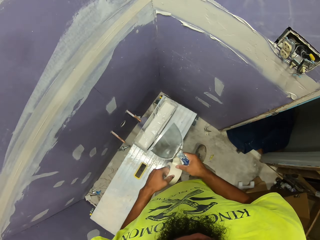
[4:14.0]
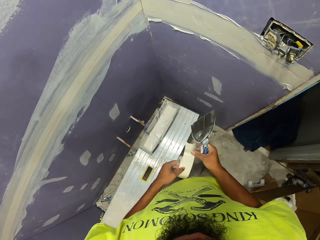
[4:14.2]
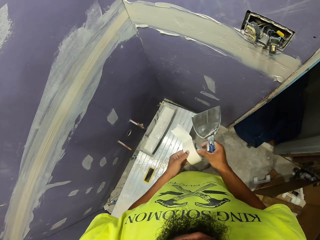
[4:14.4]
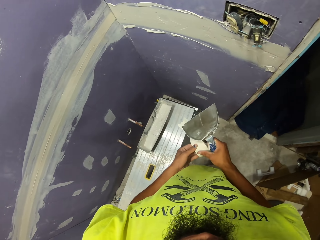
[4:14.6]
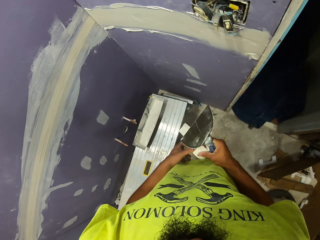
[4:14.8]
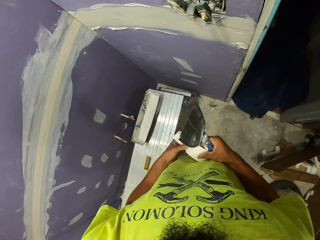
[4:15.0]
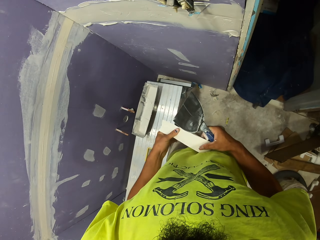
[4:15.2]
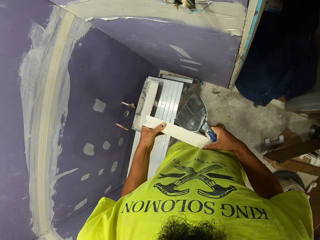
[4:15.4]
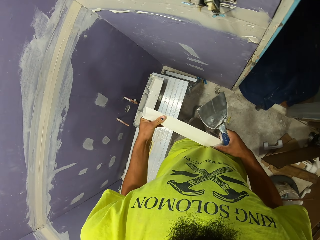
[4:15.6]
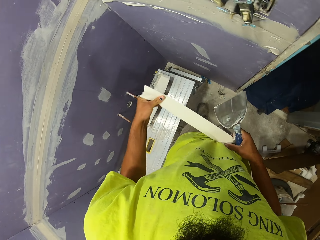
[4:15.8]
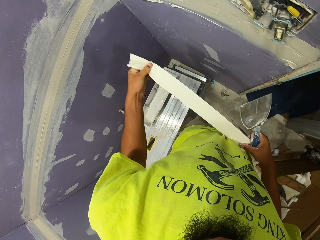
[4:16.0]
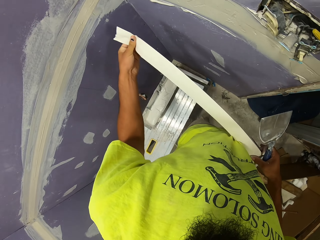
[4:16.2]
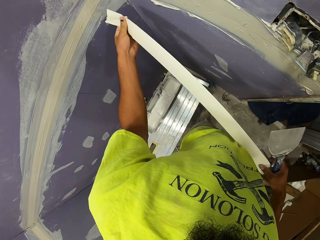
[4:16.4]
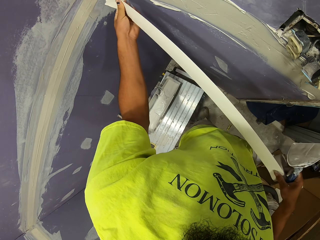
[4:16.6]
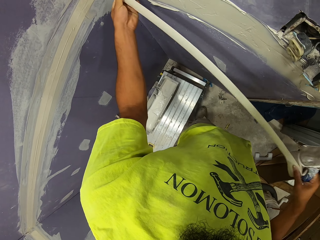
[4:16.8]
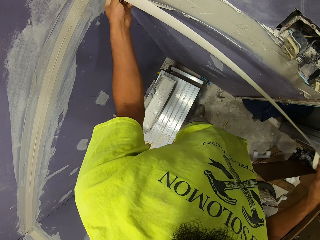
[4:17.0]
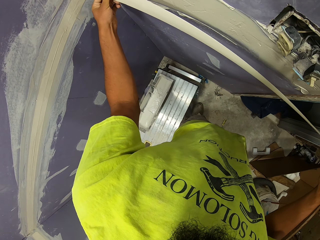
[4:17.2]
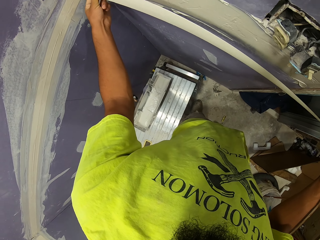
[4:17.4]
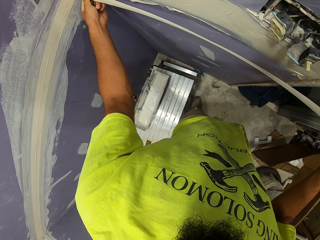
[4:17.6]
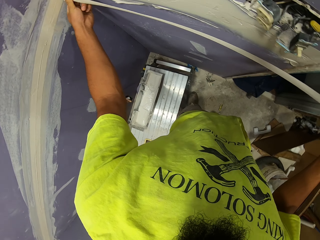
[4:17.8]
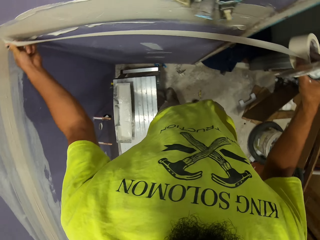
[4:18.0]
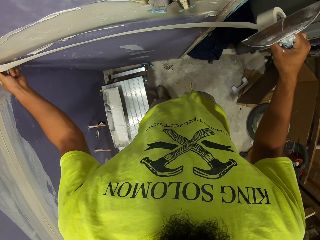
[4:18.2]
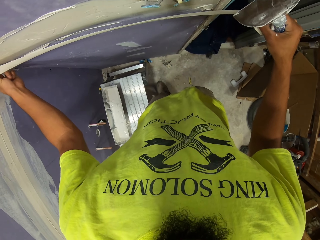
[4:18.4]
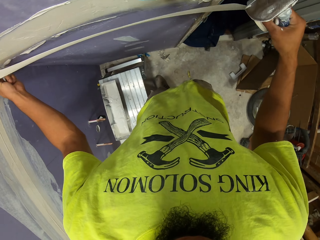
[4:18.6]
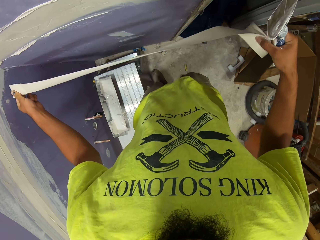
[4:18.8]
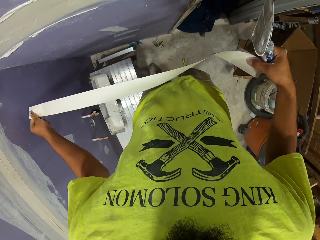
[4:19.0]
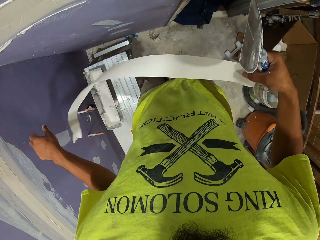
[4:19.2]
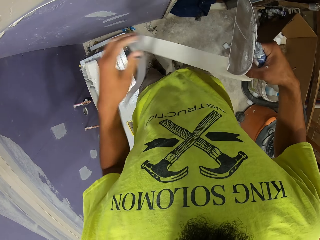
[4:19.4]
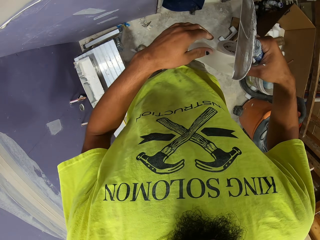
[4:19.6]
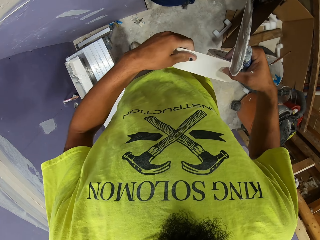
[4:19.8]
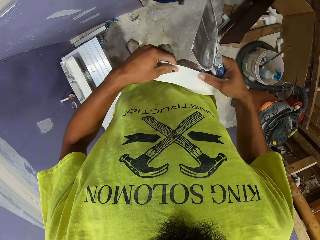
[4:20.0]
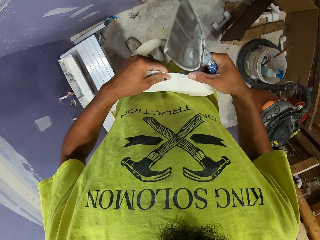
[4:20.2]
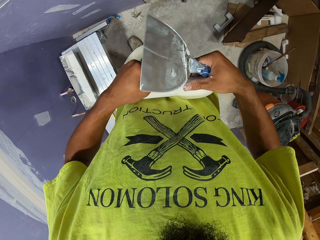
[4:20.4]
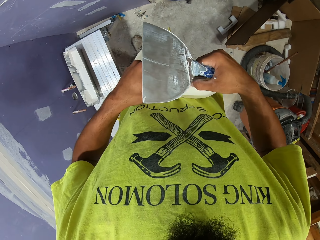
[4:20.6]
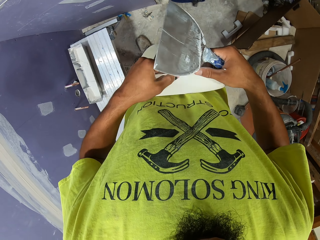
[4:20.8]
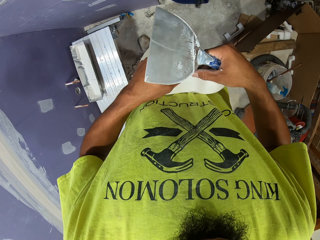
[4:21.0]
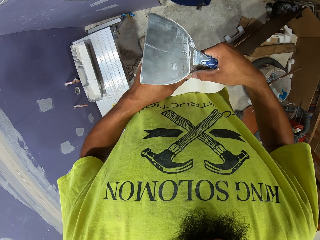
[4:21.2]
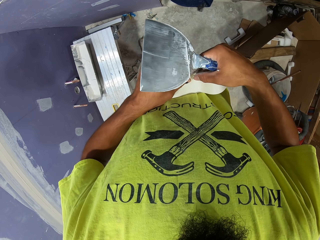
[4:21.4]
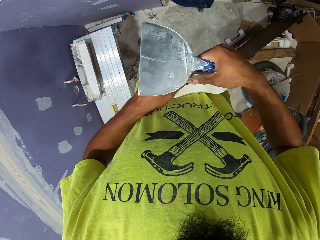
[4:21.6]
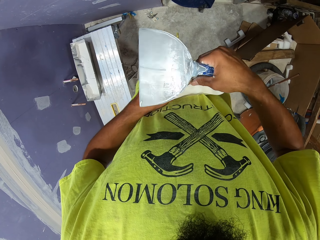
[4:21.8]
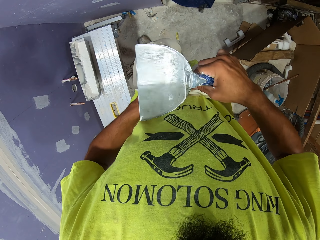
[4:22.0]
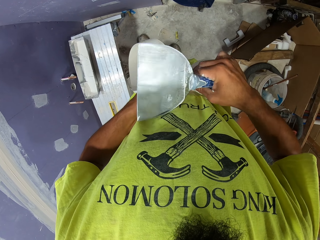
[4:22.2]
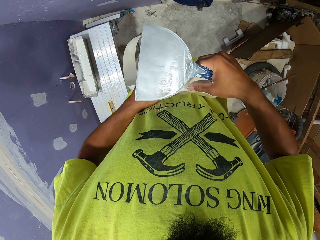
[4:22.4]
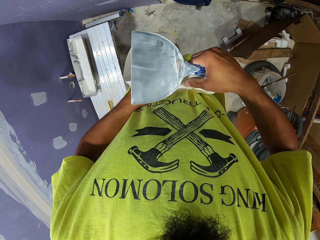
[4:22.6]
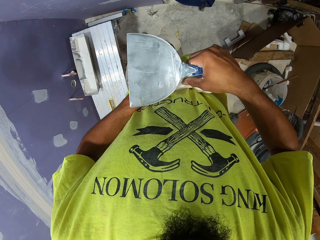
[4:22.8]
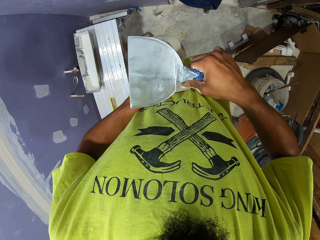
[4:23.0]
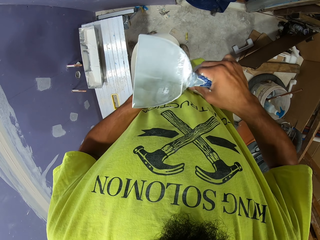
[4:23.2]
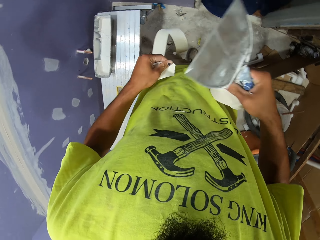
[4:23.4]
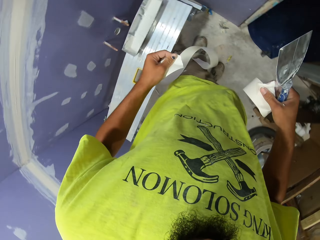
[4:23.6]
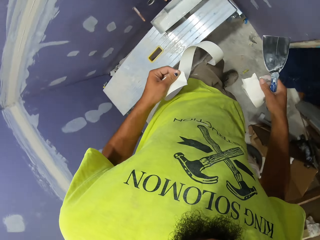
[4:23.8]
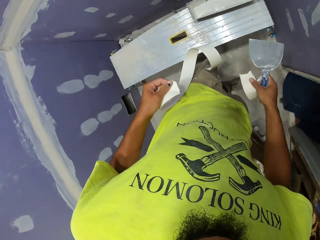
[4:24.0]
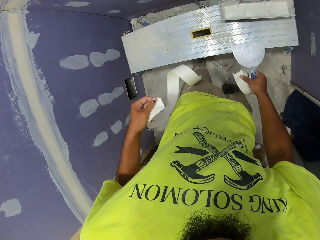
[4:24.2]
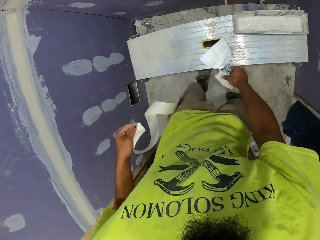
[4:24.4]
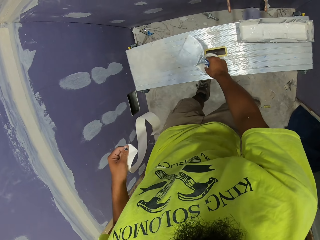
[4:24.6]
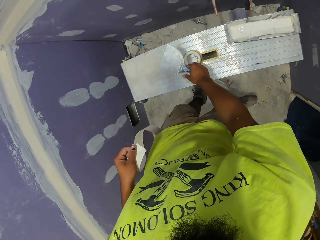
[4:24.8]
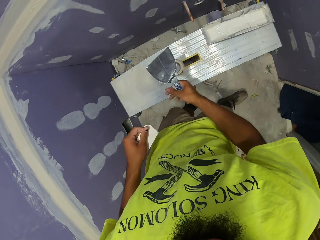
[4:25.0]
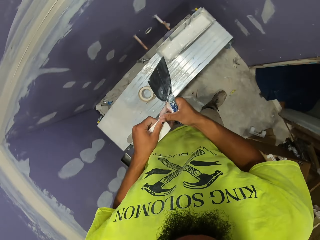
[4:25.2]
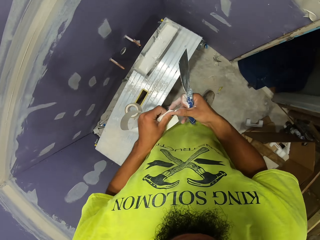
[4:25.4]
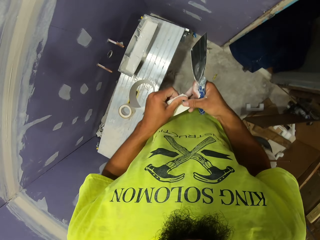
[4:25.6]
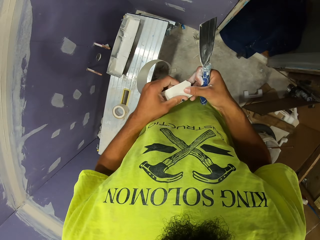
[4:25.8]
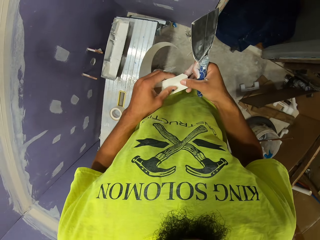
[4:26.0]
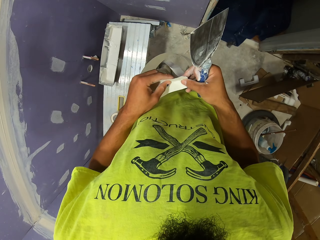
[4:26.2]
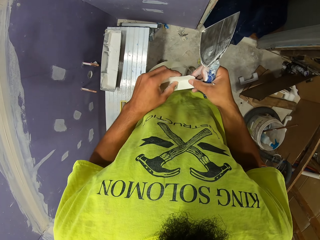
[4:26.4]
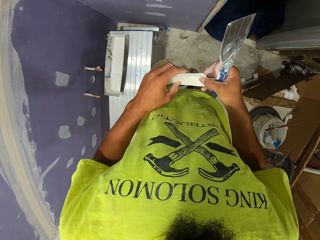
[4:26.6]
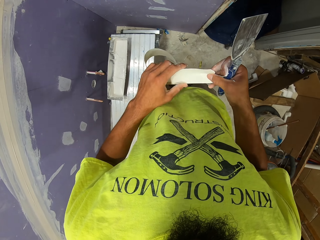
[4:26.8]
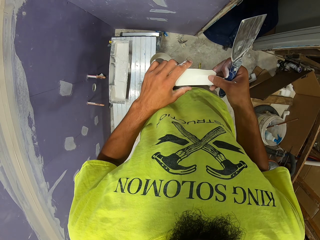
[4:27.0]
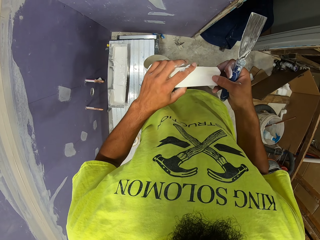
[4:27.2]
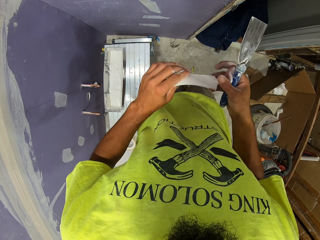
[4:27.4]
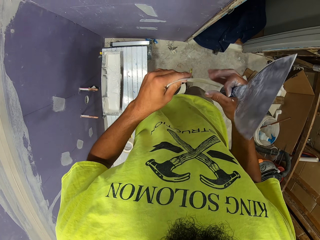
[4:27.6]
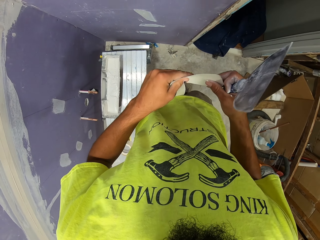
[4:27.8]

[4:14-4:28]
The camera wearer picks up a canvas paper roll on the bench. They unroll the canvas paper. They measure the canvas paper on the wall. They cut the canvas paper from the roll. They put the canvas roll on the bench.

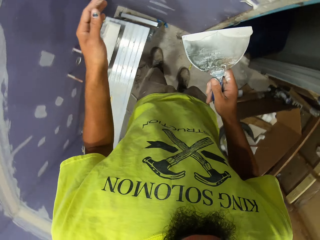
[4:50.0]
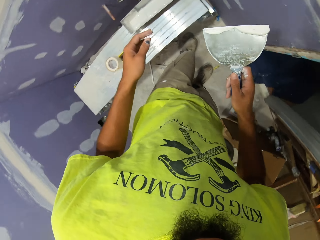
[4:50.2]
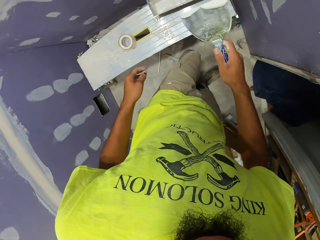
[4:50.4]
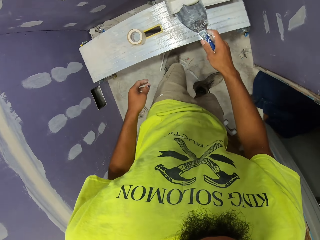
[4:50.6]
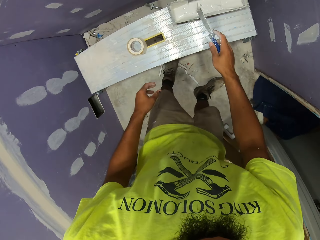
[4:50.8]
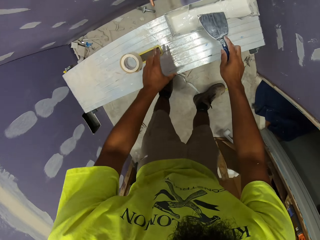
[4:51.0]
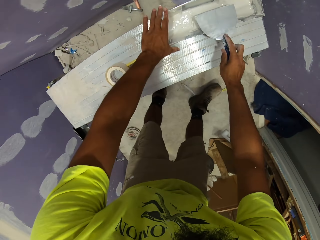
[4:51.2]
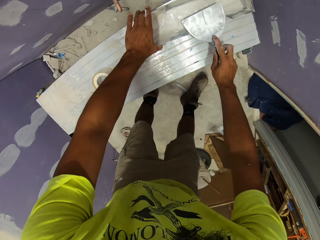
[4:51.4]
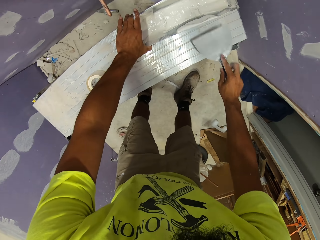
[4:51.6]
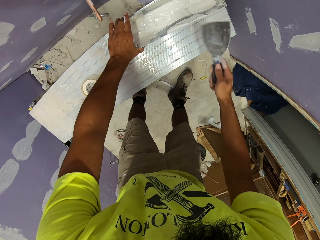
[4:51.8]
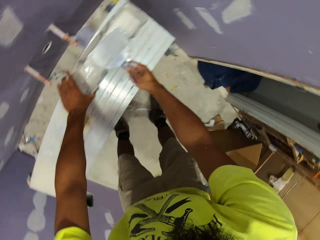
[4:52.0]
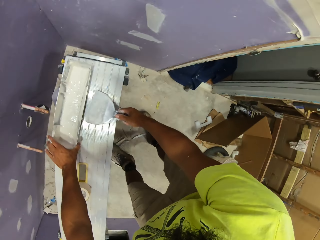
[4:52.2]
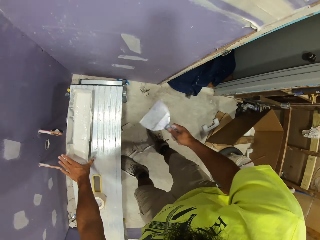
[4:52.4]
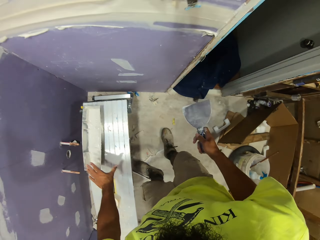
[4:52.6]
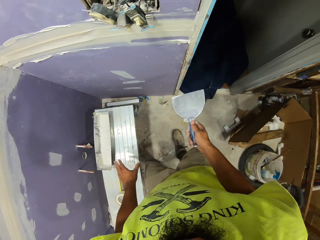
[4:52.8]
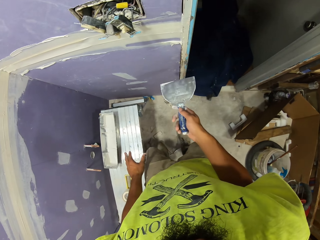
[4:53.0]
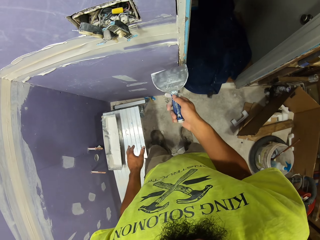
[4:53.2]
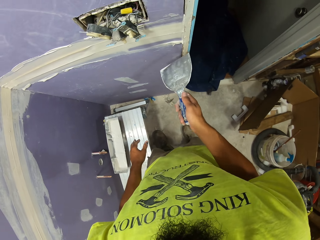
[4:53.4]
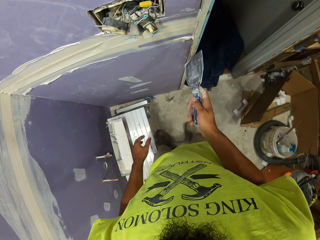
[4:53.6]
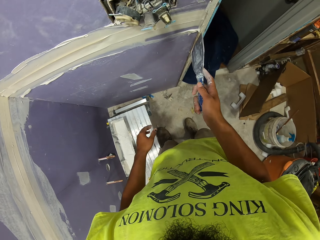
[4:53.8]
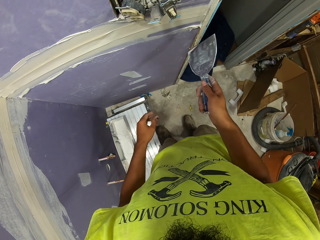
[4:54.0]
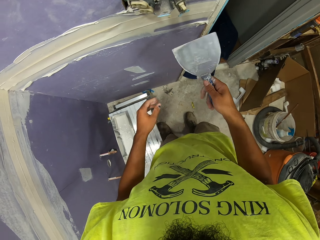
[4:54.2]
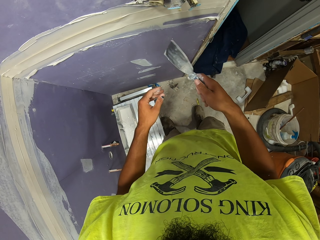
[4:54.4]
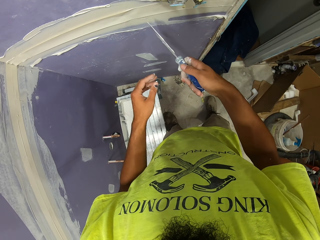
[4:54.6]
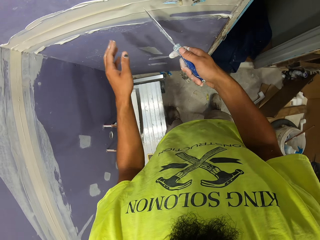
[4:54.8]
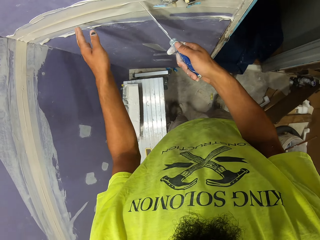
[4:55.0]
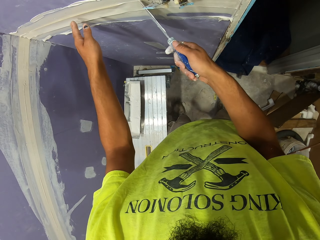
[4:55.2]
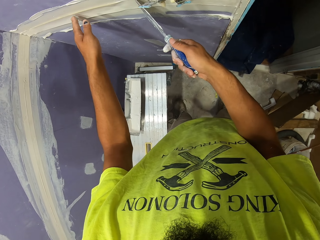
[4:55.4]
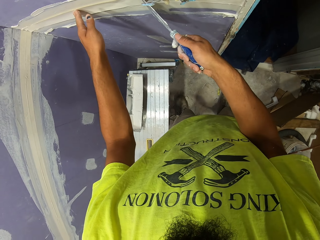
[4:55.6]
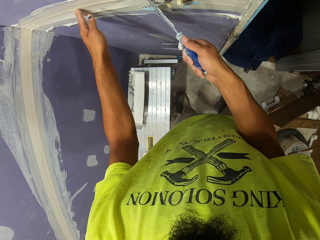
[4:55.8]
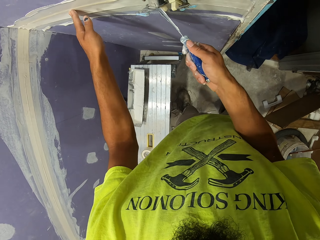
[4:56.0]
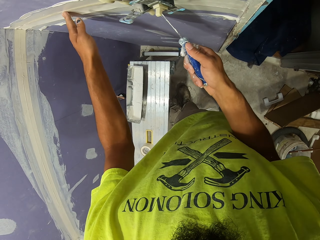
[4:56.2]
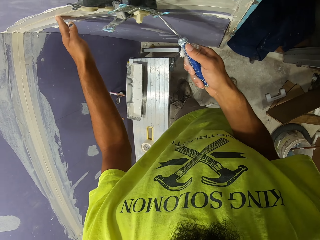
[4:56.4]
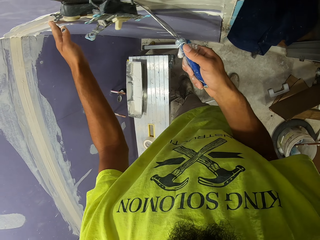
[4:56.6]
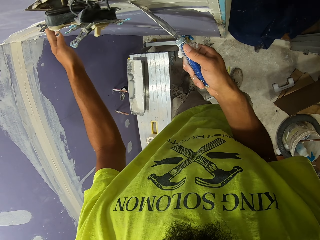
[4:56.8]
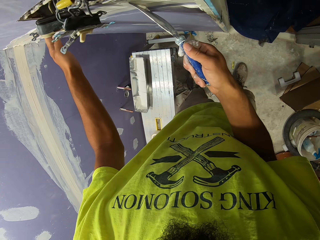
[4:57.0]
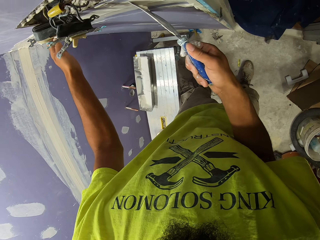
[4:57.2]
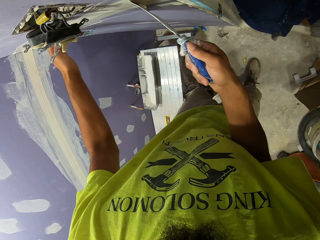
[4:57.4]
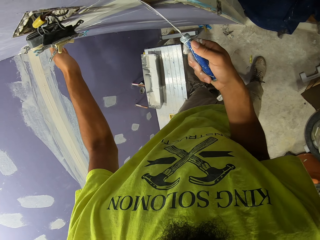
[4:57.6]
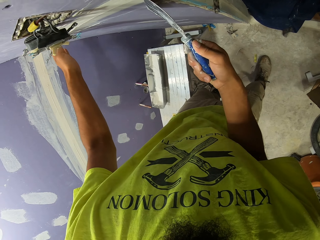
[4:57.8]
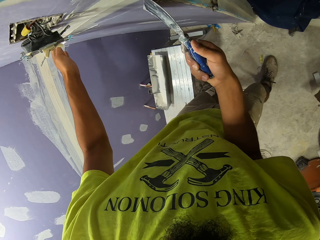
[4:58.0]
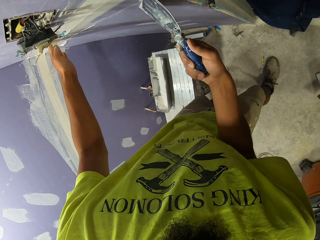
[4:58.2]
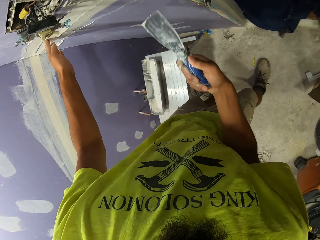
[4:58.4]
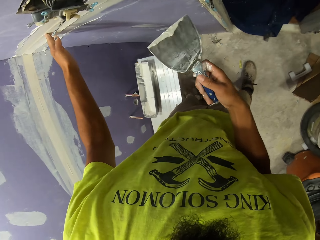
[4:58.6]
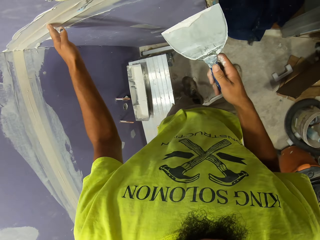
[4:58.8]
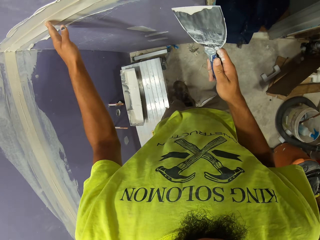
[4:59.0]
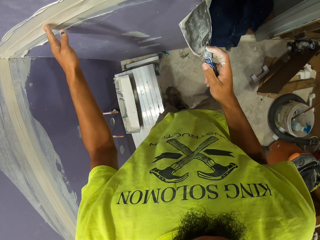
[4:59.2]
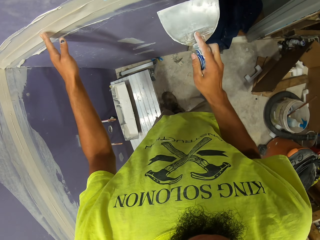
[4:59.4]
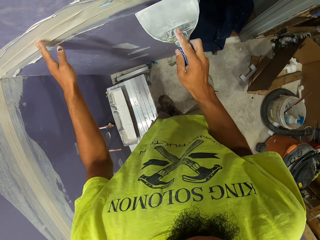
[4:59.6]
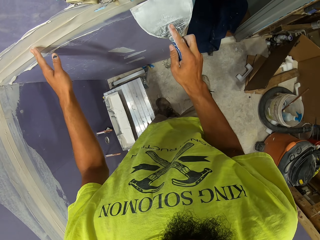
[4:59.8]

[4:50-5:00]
The camera wearer scrapes off paint from the paint scraper. They scrape off paint from the wall.
